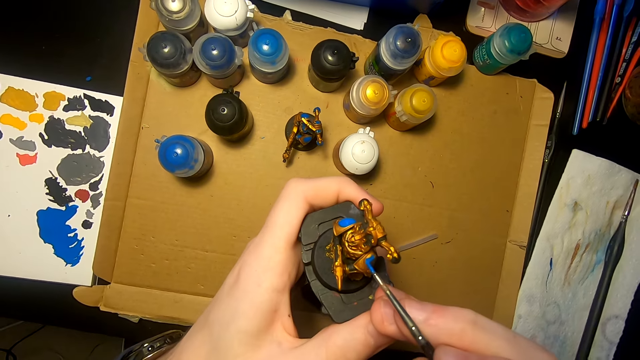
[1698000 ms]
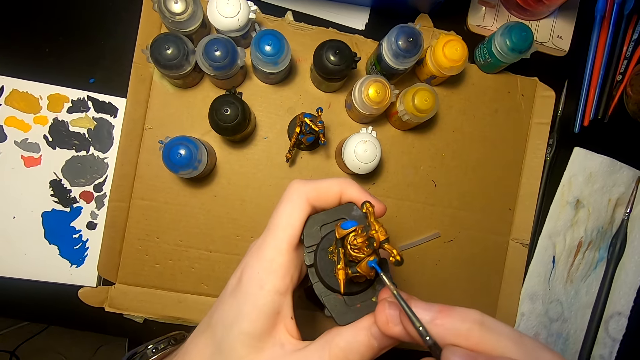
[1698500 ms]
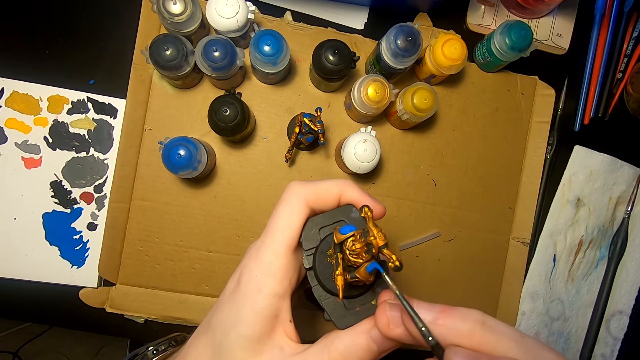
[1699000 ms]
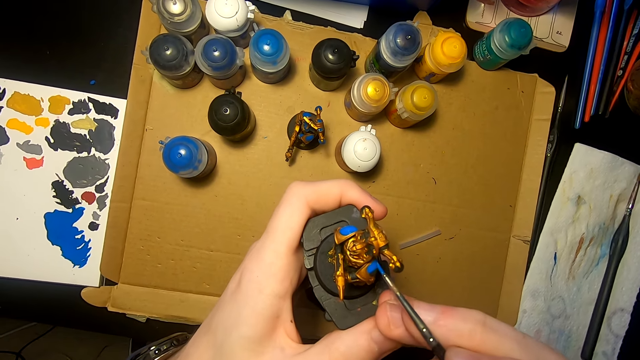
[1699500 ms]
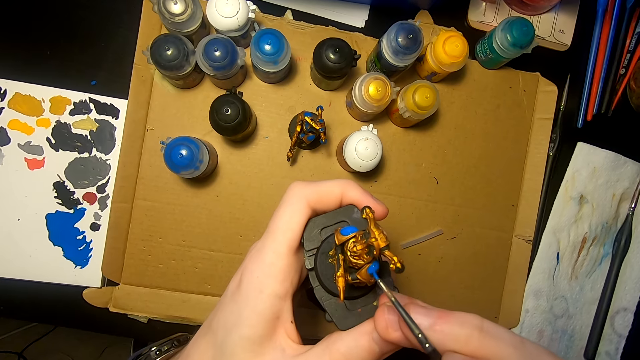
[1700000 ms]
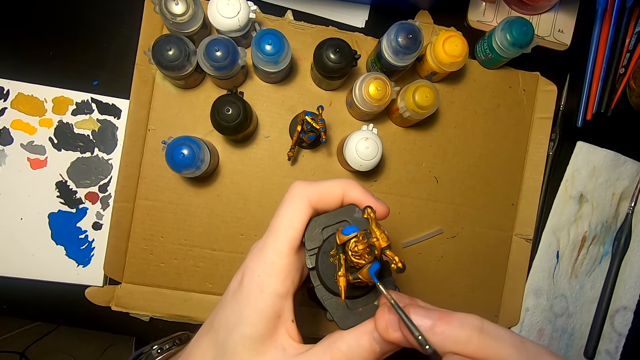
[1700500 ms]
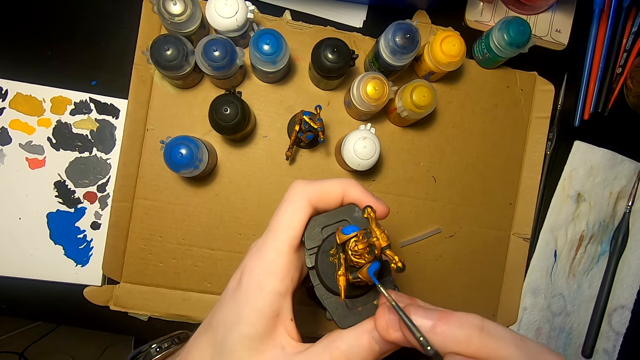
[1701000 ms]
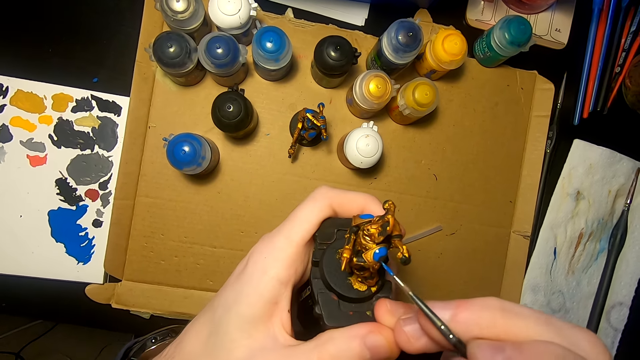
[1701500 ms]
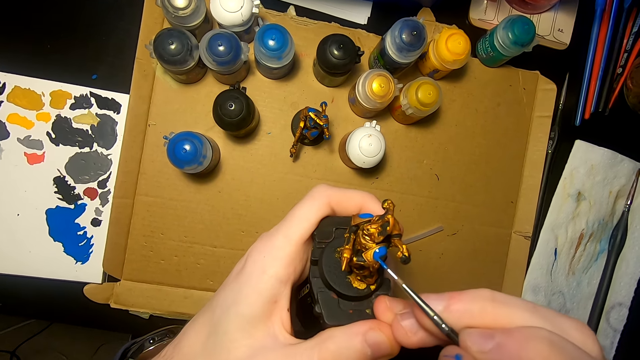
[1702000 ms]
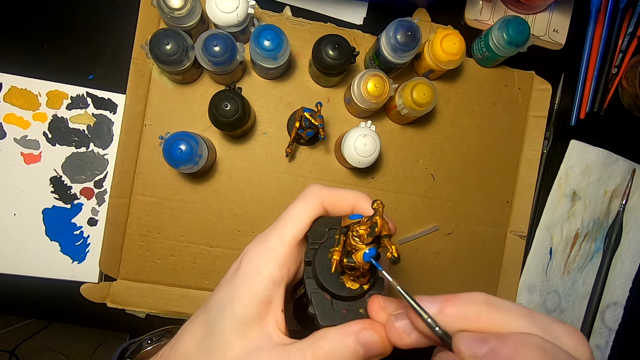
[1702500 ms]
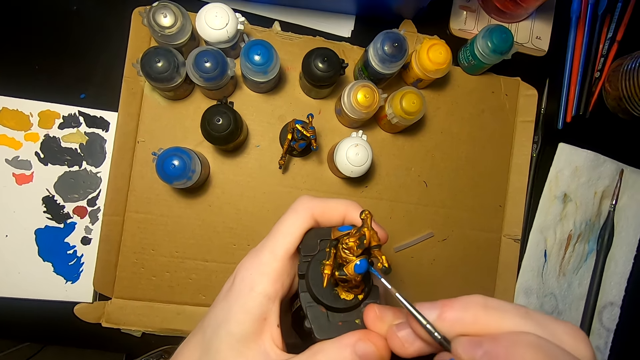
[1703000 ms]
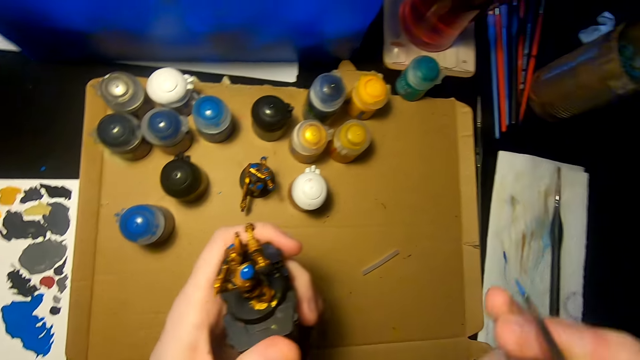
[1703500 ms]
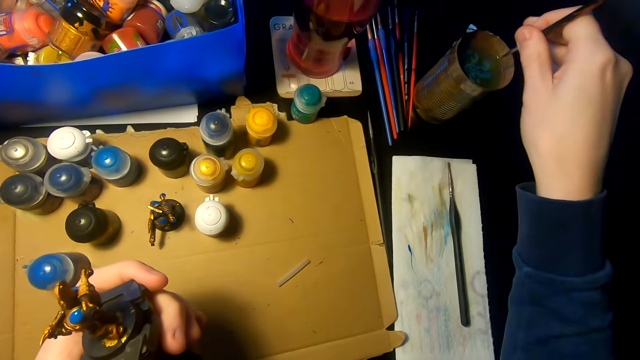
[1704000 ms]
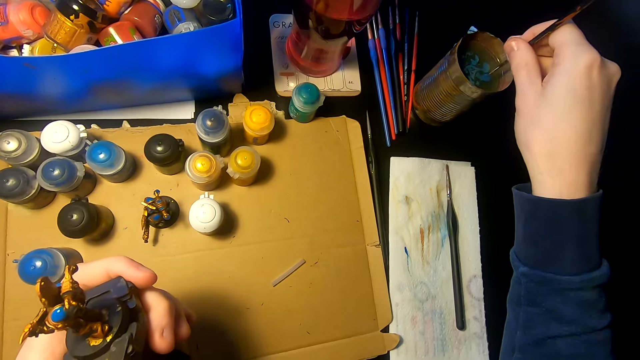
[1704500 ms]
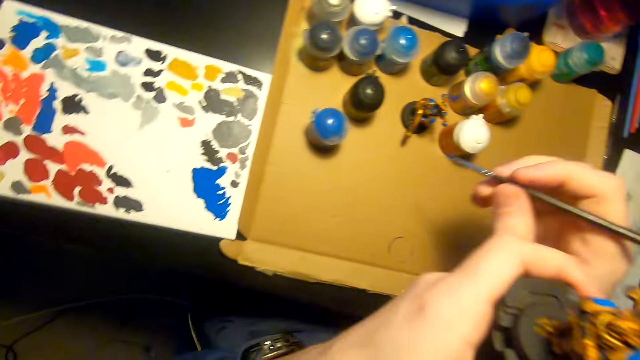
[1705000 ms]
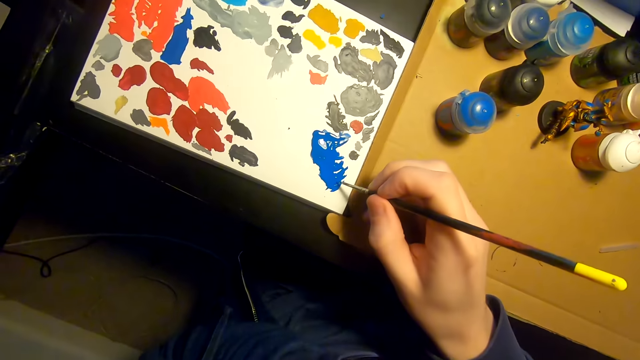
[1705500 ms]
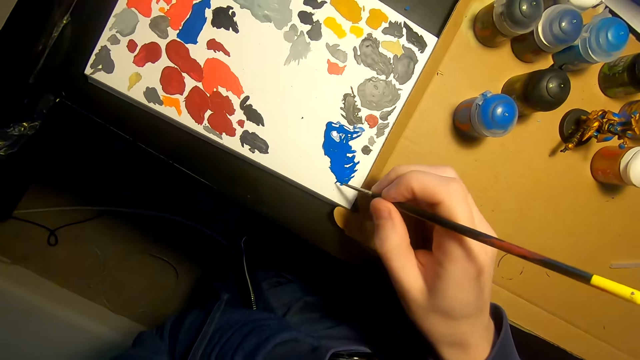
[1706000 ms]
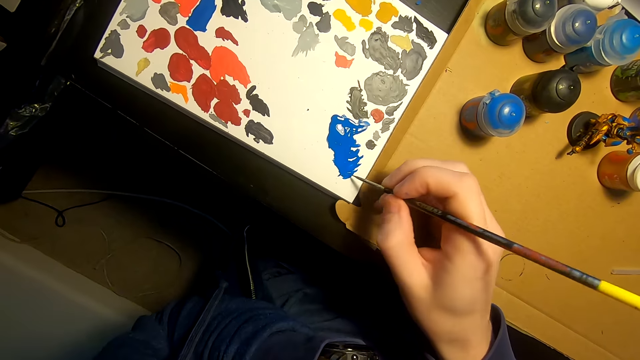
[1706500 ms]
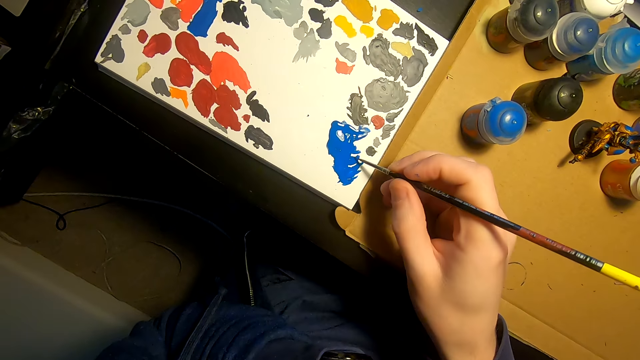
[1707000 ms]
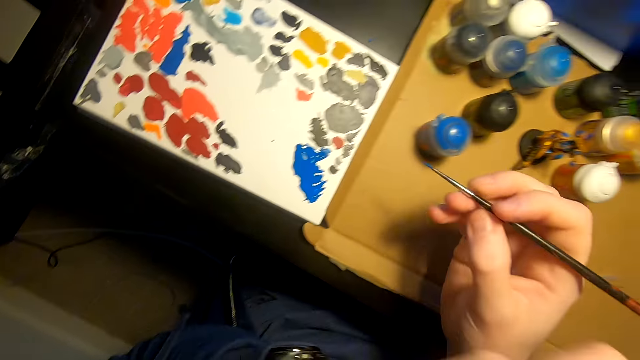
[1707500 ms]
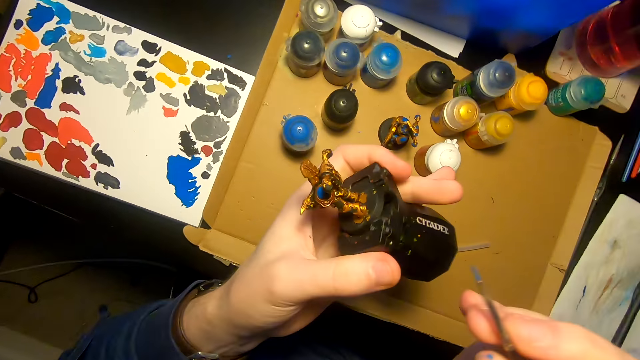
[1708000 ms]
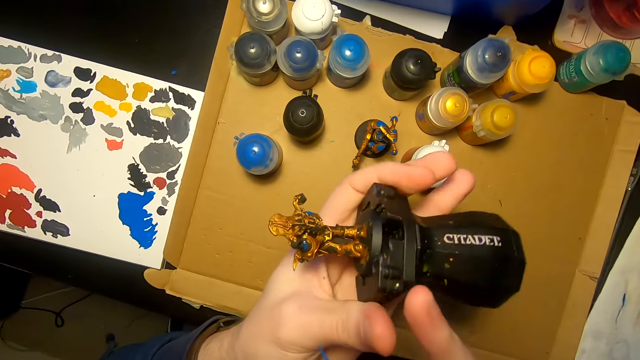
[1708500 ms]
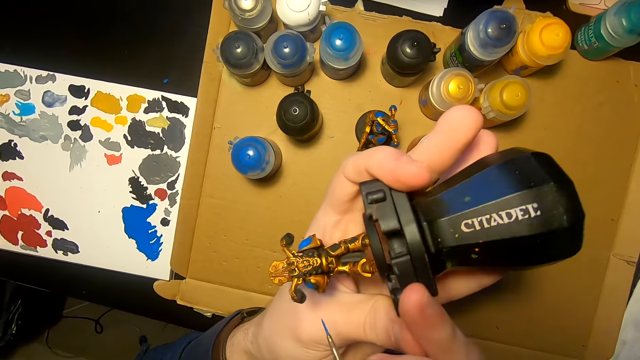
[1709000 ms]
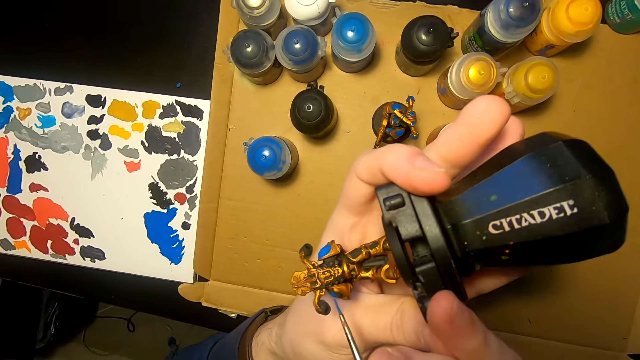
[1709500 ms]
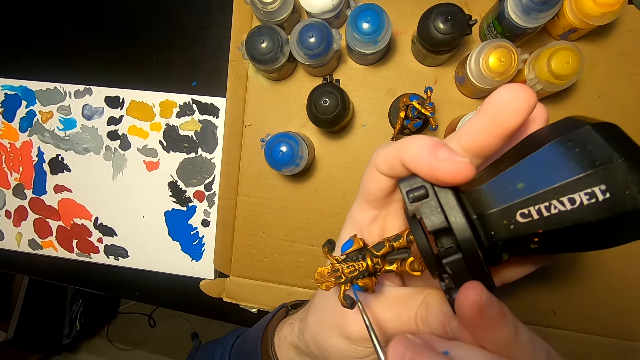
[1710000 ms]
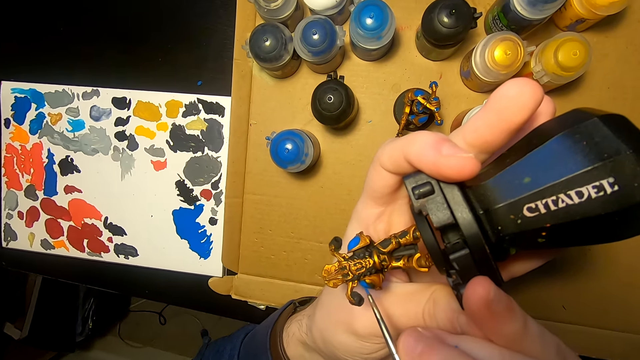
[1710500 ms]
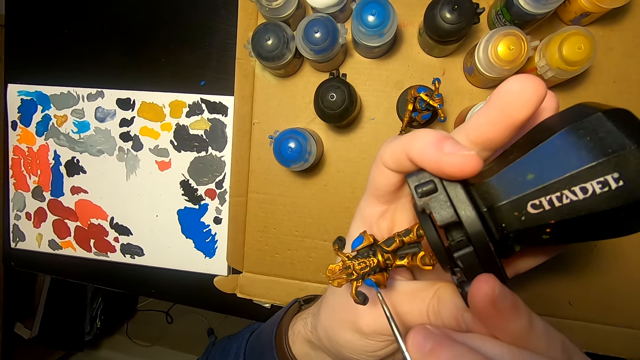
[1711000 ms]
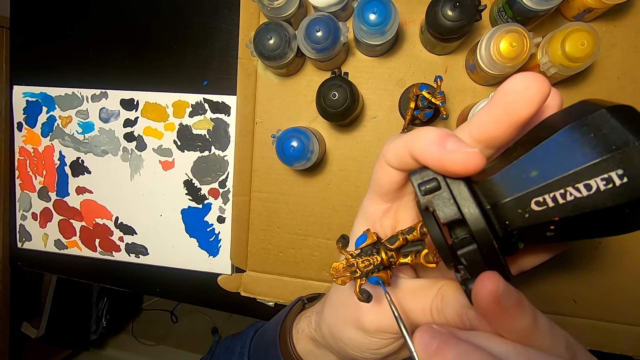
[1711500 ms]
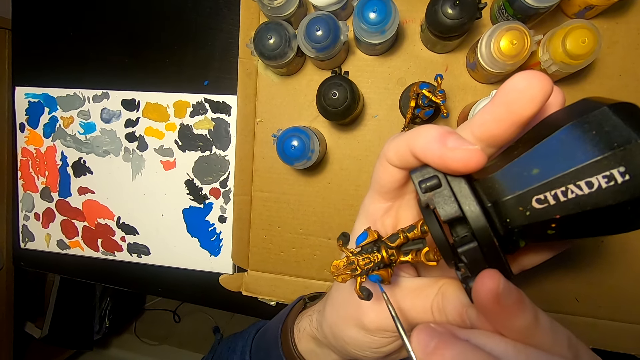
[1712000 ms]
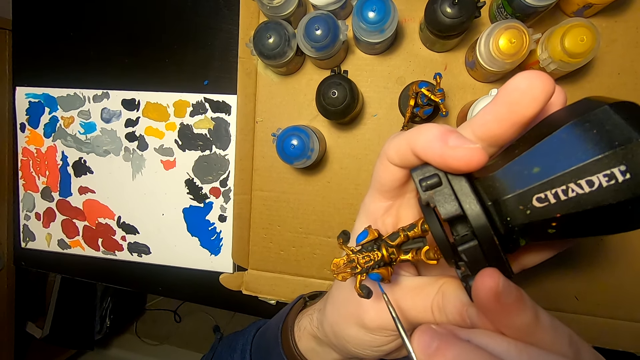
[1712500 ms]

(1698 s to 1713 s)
The camera wearer paints a figurine with a paintbrush. They move the right hand. They dip the pen brush on a tin of water. They move the right hand. They rub the pen on the paint. They dip the paintbrush in the paint. They lift the right hand. They move the sculpture. They paint the sculpture with the pen brush.

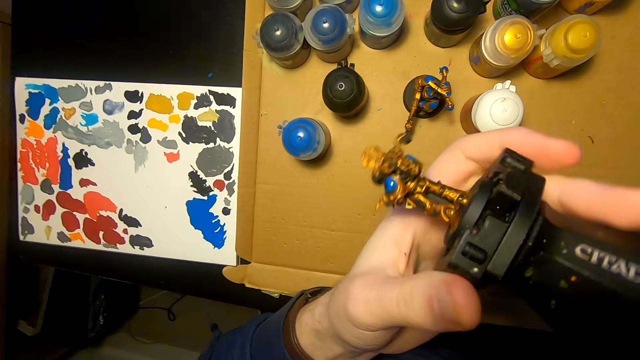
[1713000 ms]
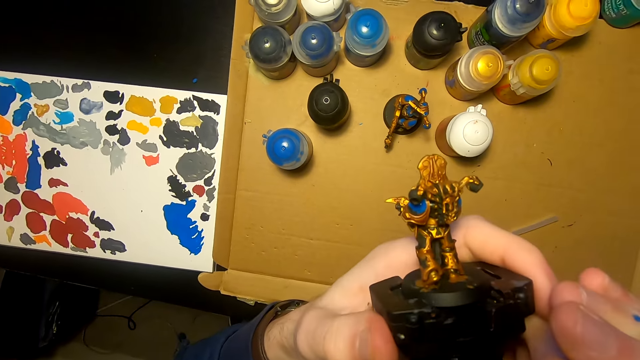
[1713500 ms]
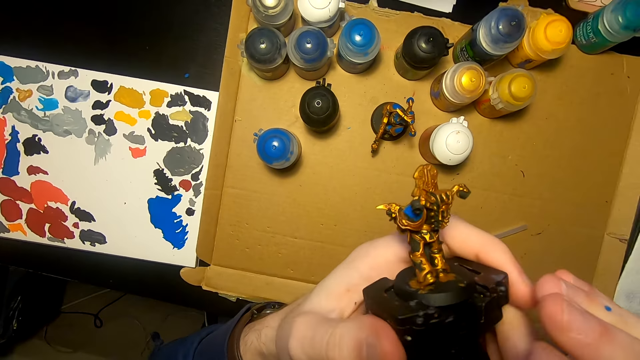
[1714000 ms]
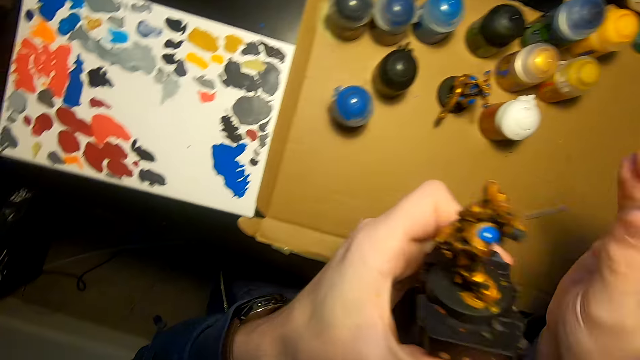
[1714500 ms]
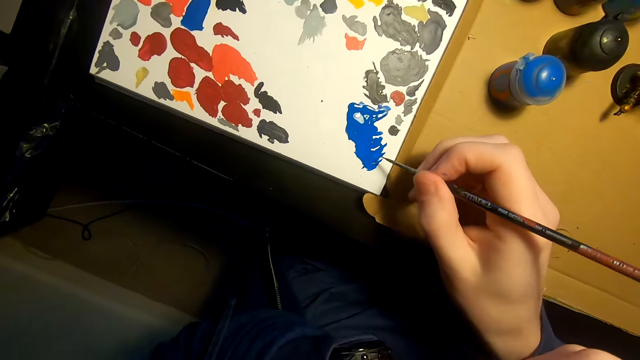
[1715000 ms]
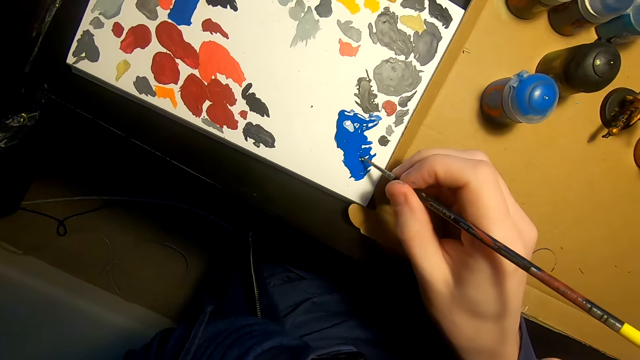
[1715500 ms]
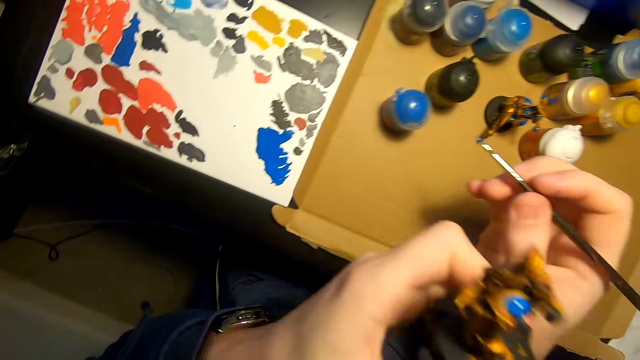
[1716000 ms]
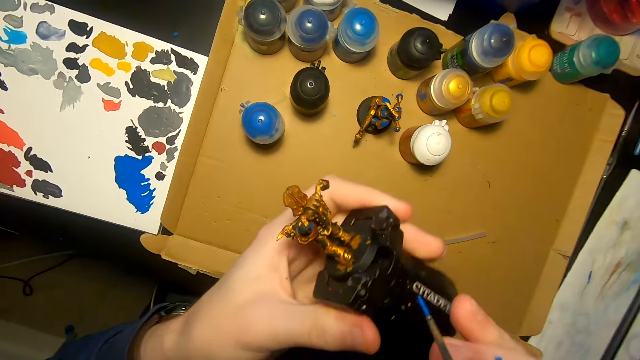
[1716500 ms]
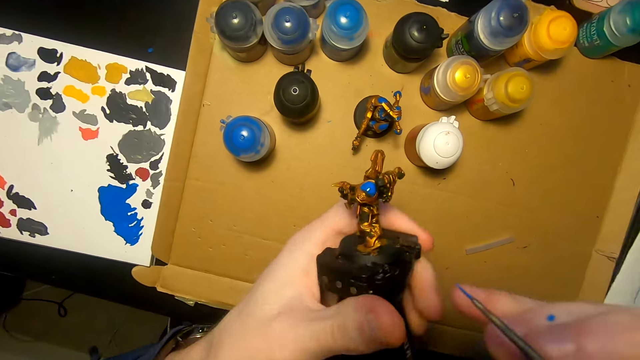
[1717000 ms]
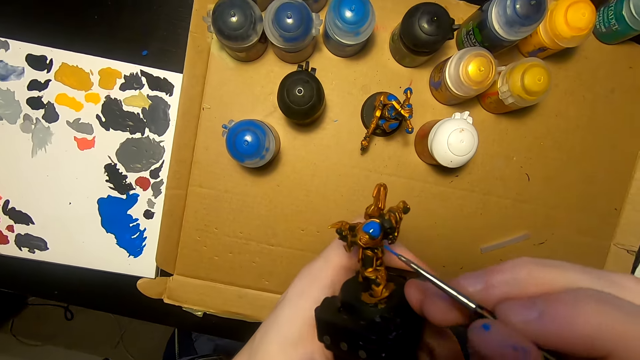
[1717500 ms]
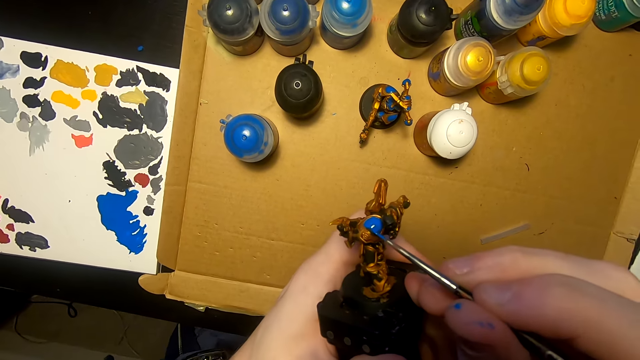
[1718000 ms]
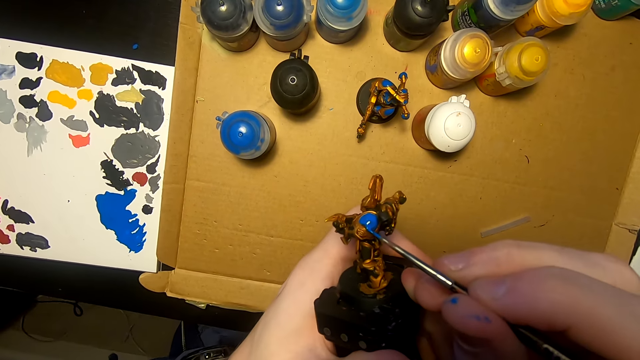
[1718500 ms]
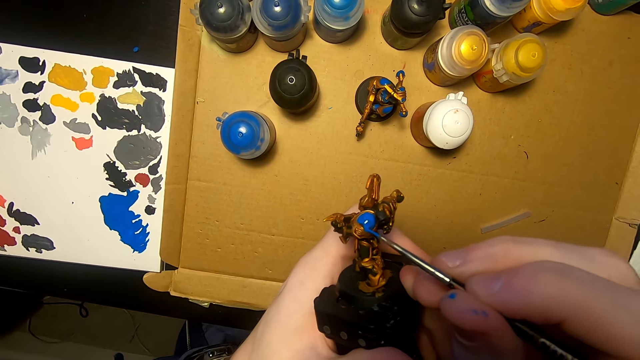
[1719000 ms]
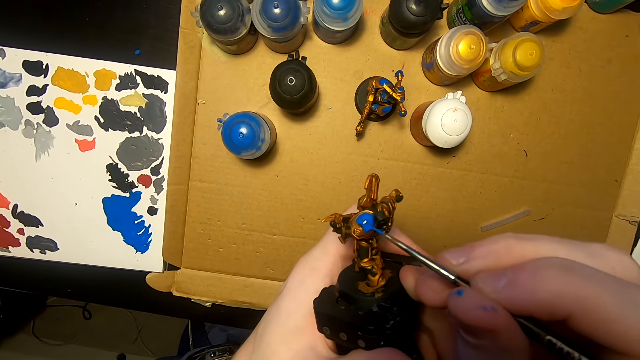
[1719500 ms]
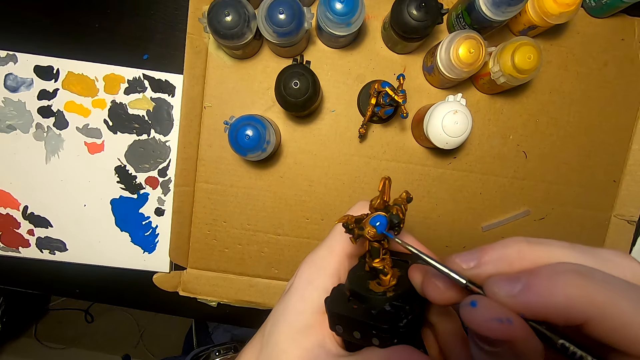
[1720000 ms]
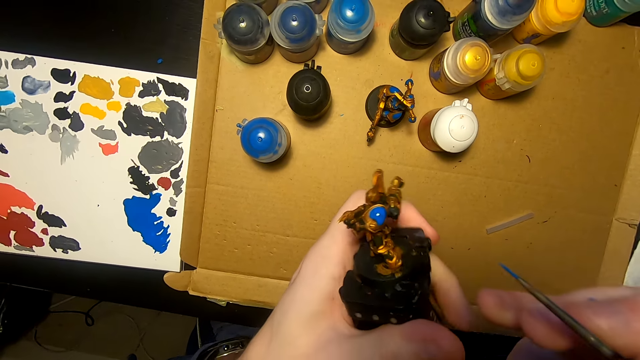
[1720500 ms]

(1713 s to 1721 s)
The camera wearer moves both hands. They lift the sculpture. They look at the sculpture. They lift the pen brush. They move the right hand. They rub the pen brush on the paint. They dip the paintbrush in the paint. They lift the right hand. They lift the sculpture. They paint the sculpture with the pen brush.
